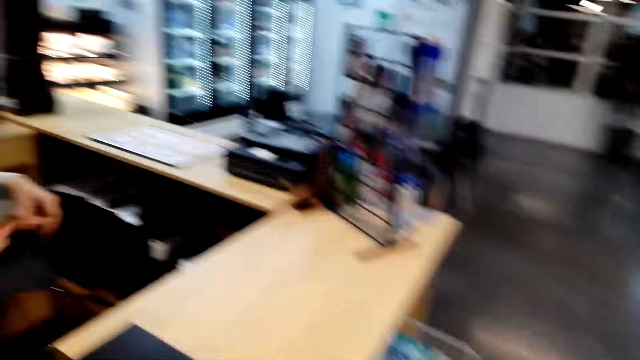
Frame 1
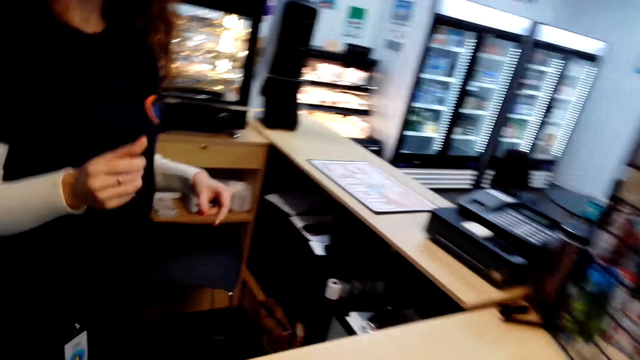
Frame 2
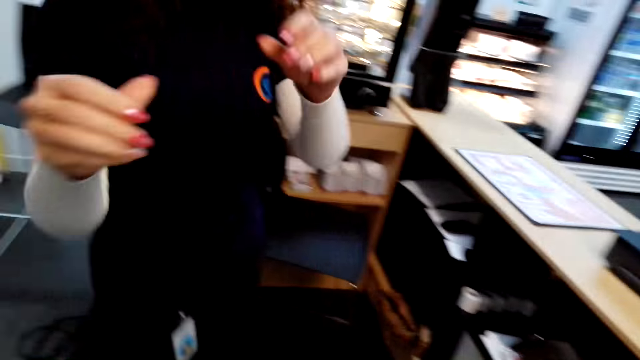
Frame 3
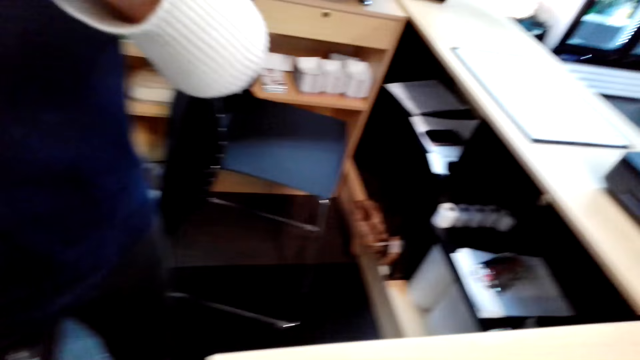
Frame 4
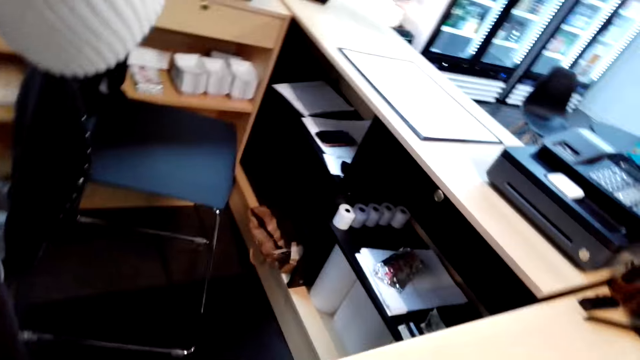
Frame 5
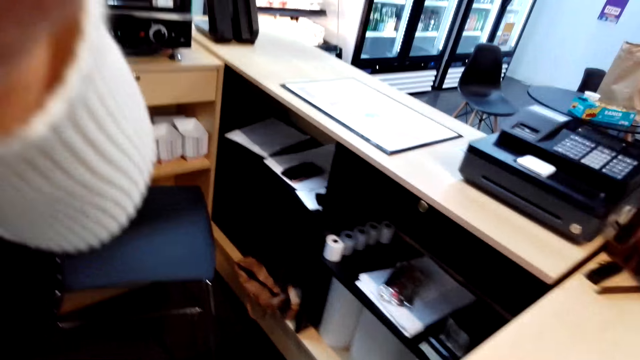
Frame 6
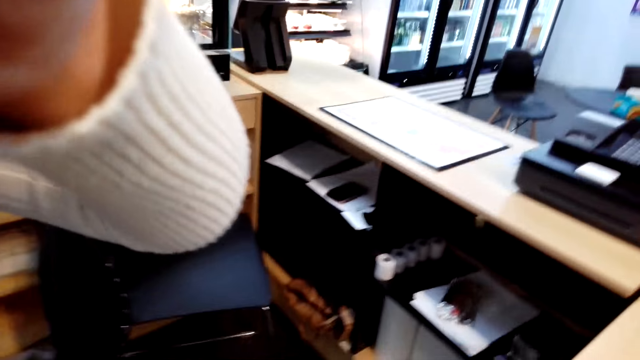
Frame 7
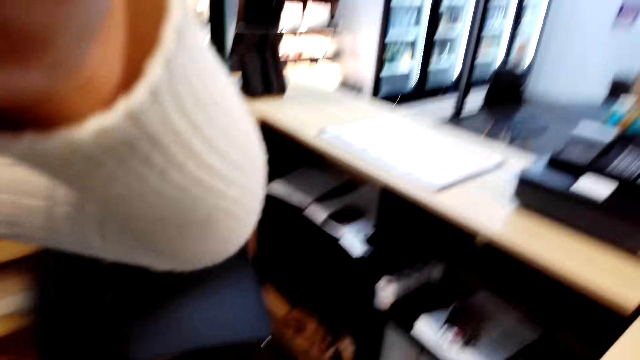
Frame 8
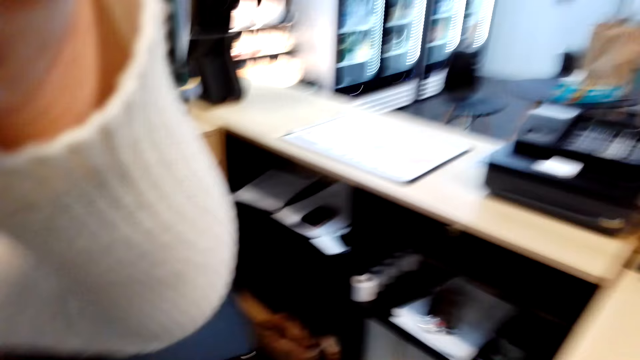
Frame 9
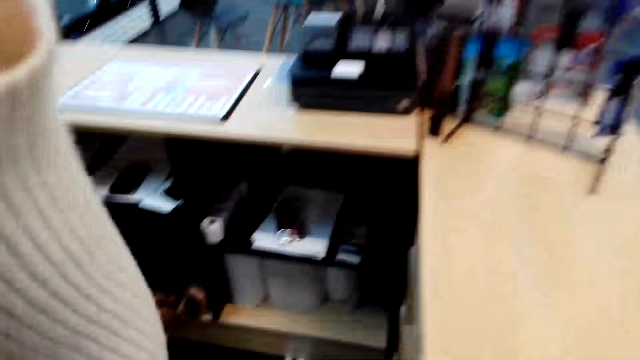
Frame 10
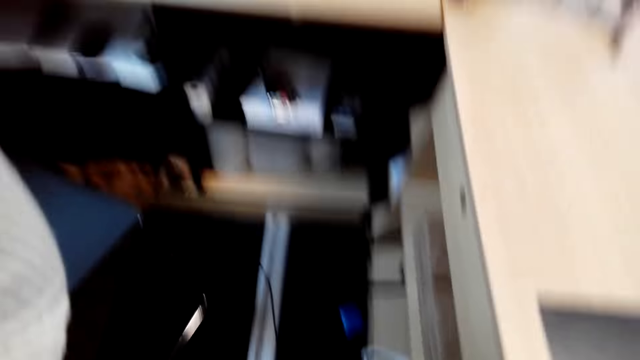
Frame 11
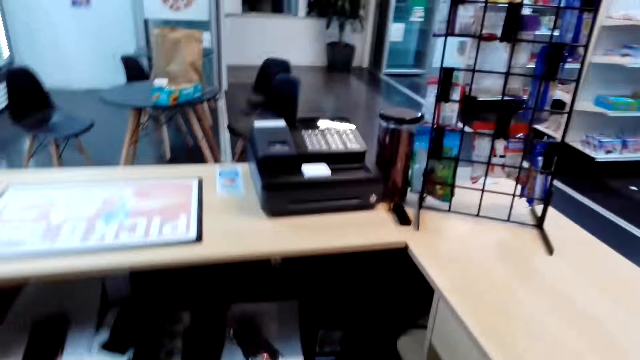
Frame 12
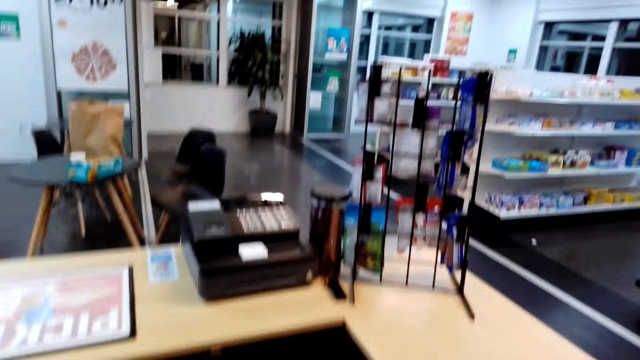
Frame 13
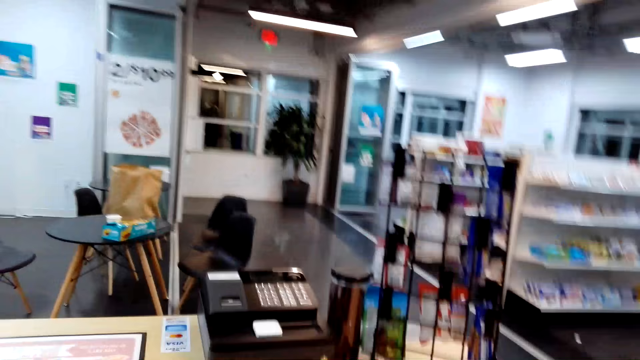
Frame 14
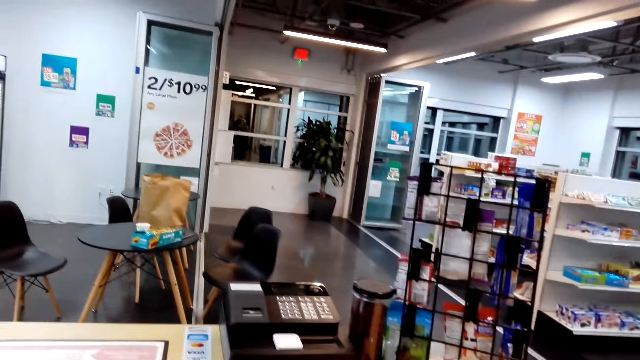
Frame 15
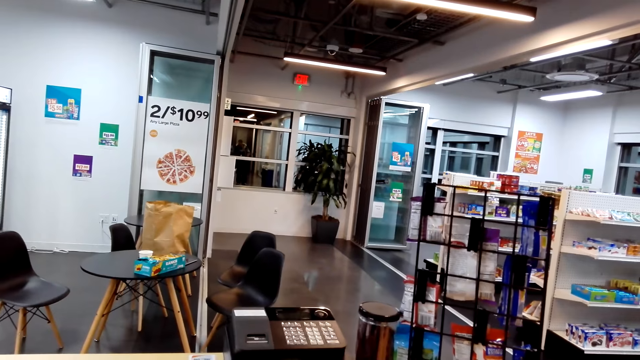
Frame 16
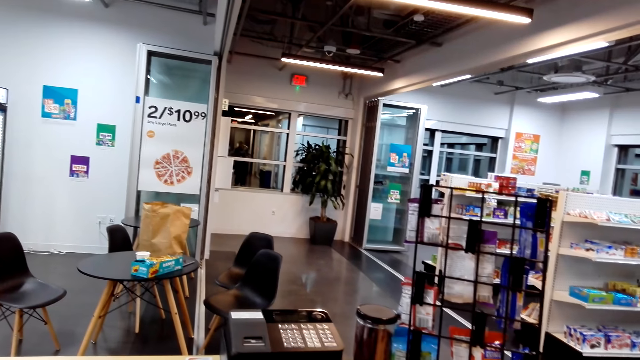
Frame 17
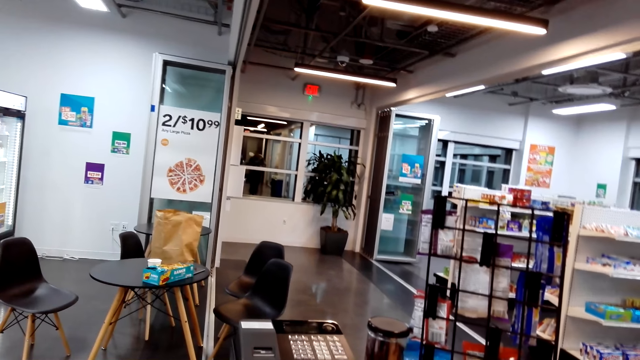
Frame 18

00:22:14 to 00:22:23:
A woman adjusts the camera. The woman picks up the camera from the camera wearer.
